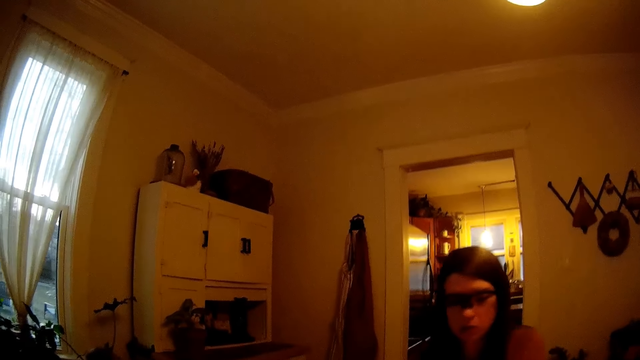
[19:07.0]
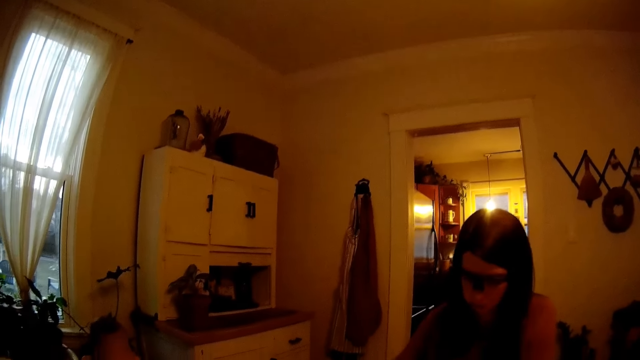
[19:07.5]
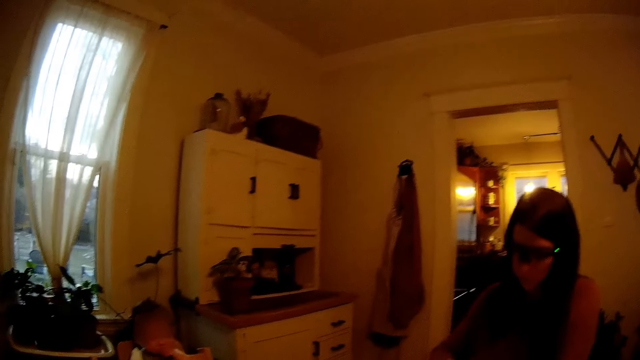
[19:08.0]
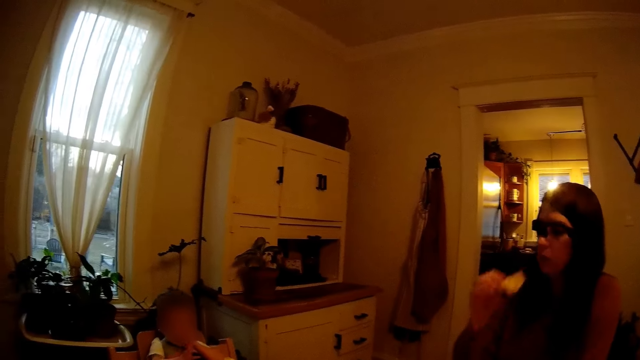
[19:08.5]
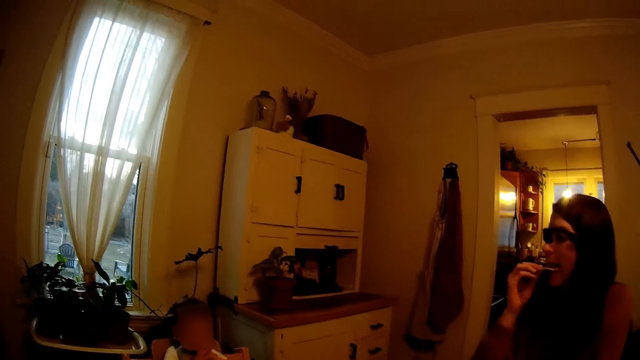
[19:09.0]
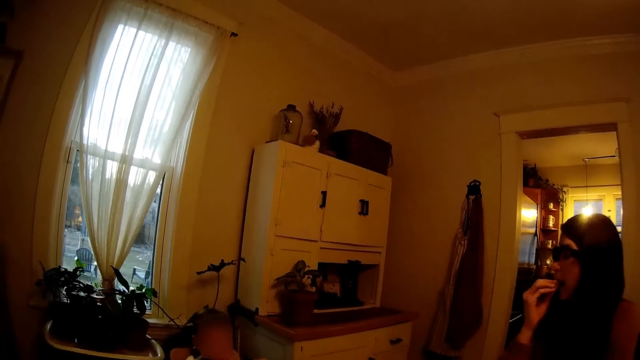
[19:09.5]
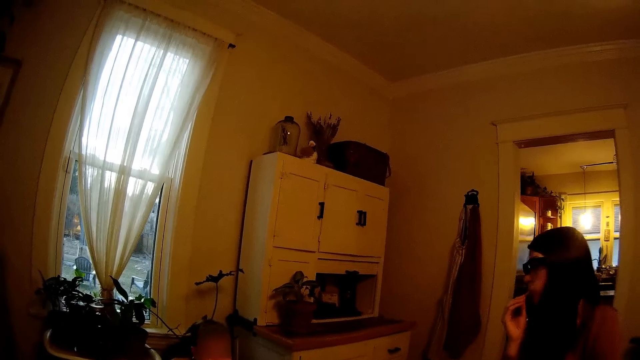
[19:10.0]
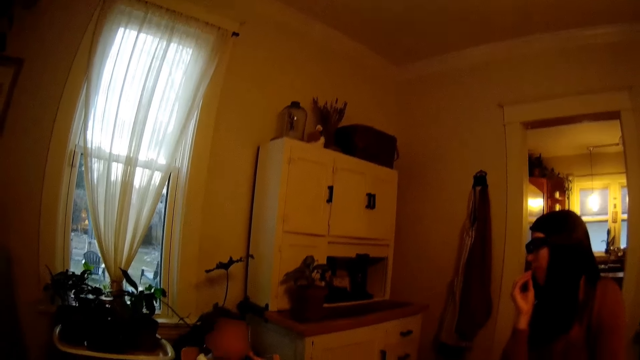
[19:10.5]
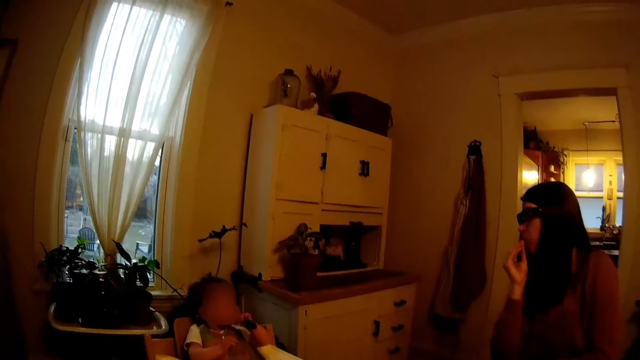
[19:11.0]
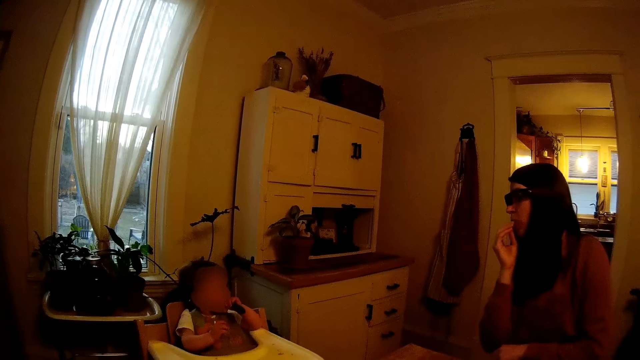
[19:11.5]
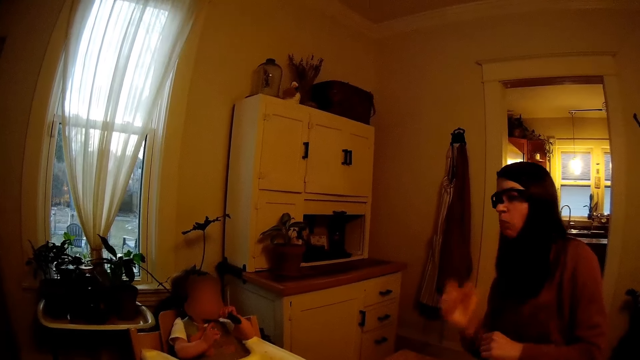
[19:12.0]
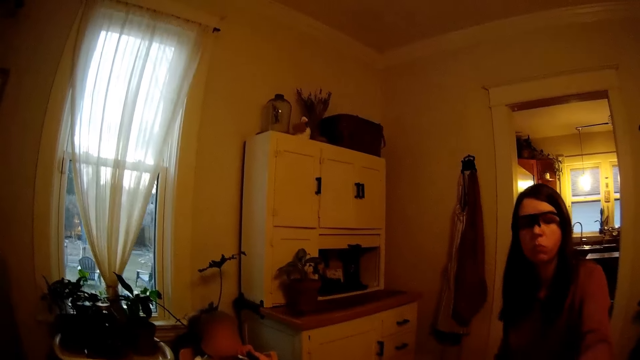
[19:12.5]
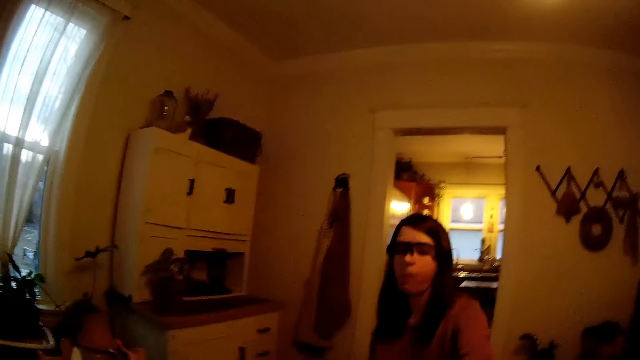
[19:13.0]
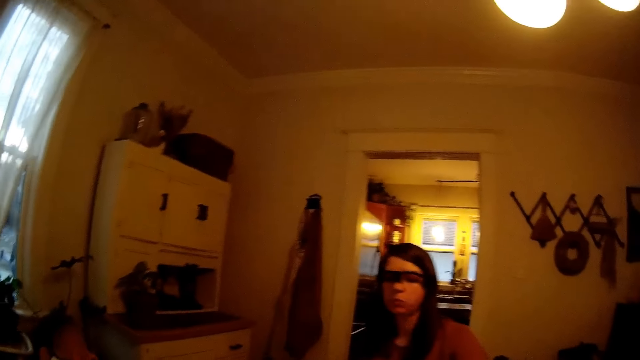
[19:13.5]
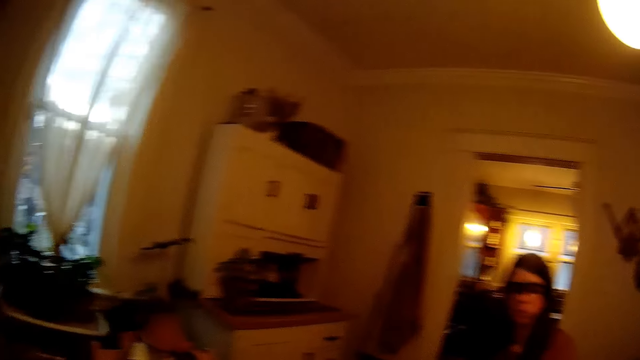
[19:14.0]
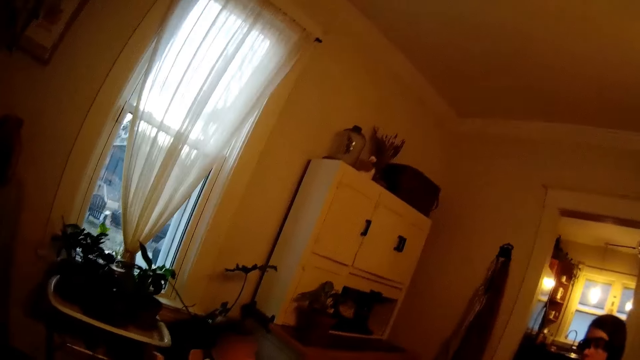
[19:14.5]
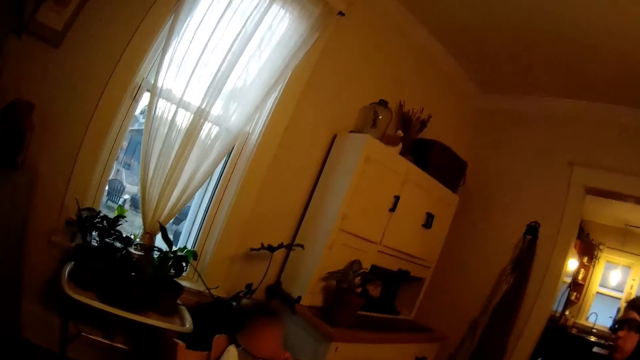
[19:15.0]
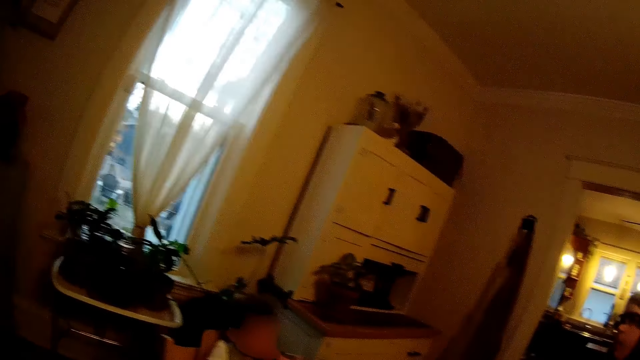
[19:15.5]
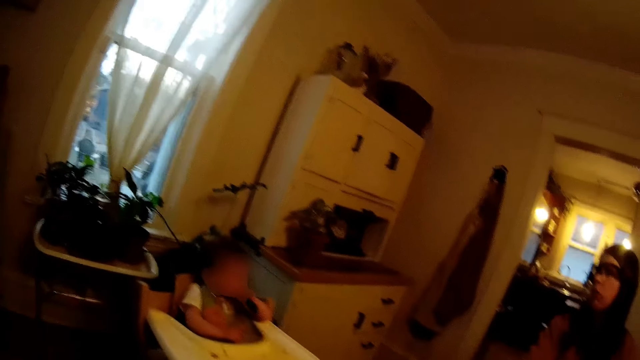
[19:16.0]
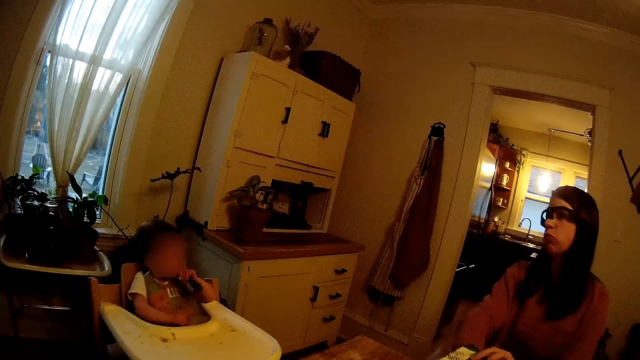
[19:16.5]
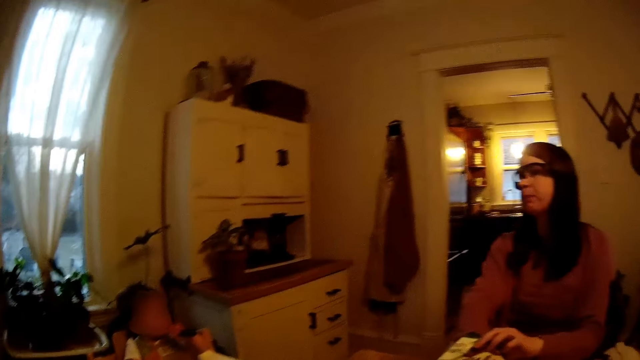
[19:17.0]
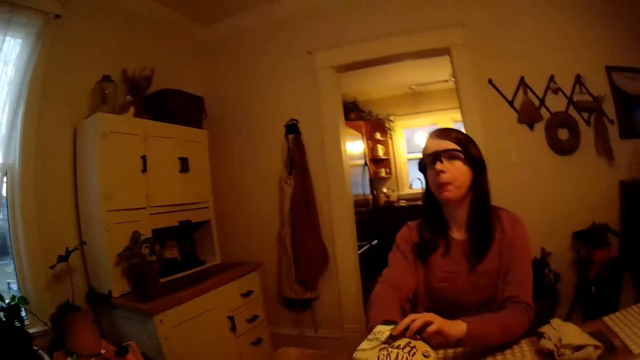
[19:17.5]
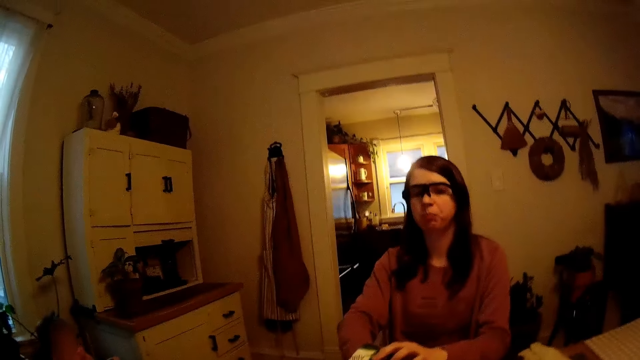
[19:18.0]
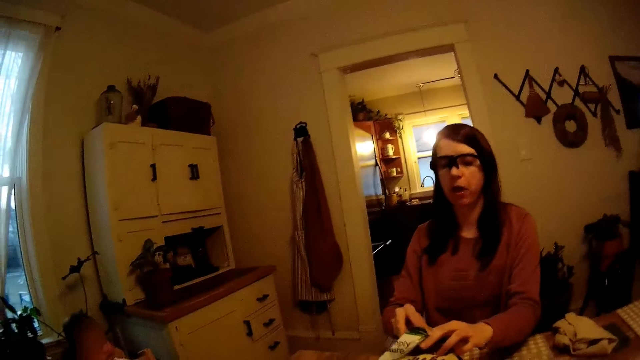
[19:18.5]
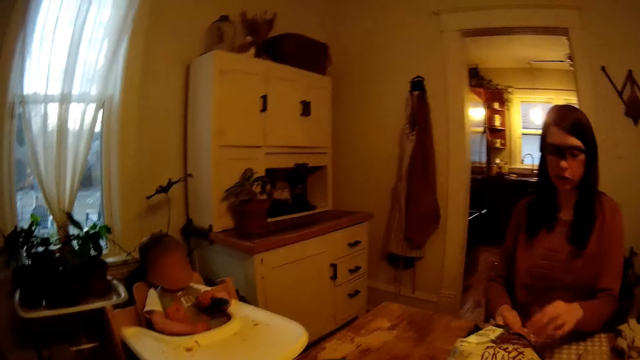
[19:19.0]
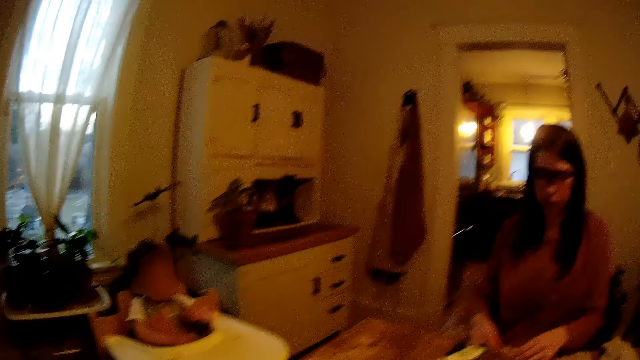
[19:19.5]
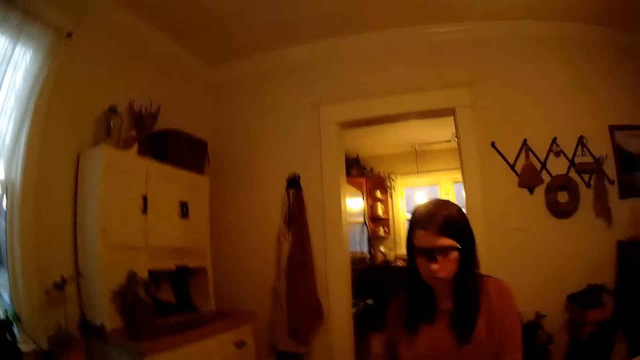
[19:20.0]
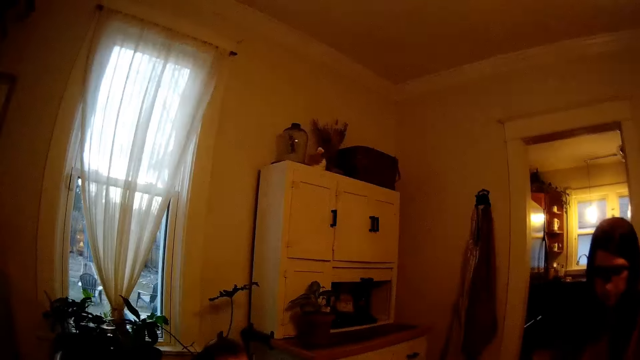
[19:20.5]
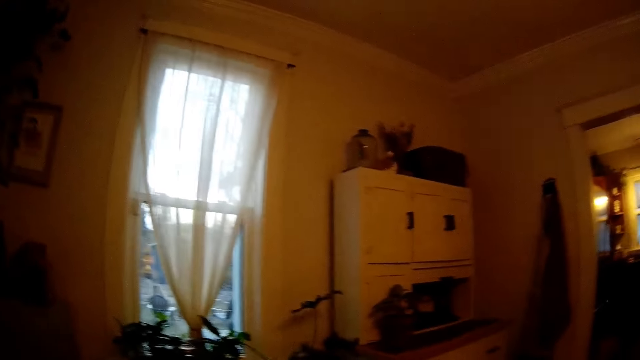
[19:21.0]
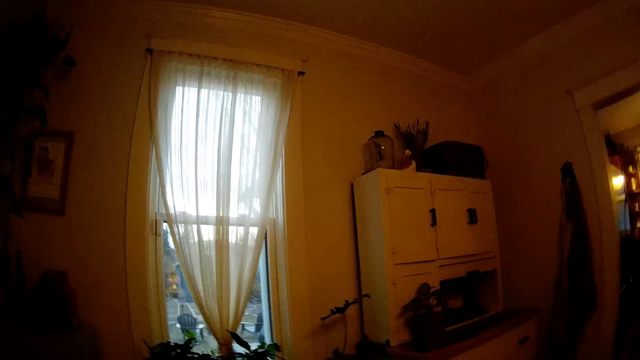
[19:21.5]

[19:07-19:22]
A woman picks a crisp. The woman eats a piece of potato chip with her right hand. A baby bites a spoon. The woman picks a pack of crisps on the table. The woman removes some potato chips from the bag of chips on the table with both hands. The woman places the potato chips on the table with both hands.

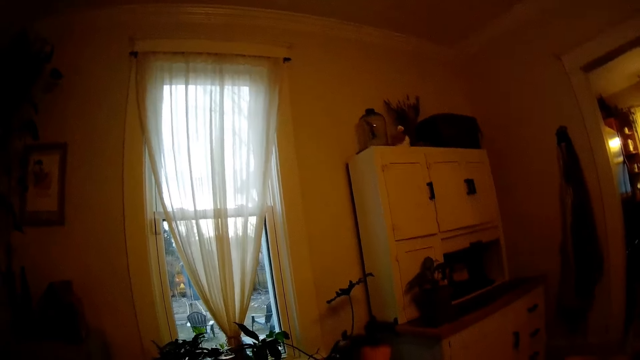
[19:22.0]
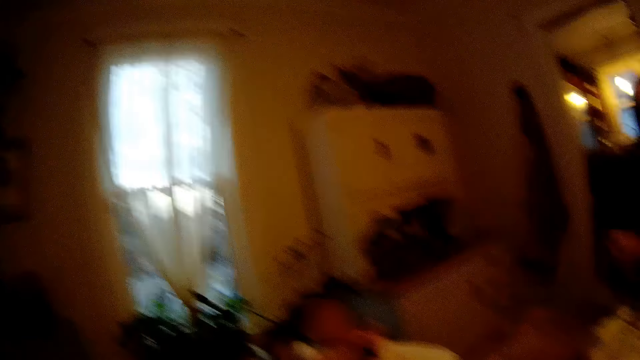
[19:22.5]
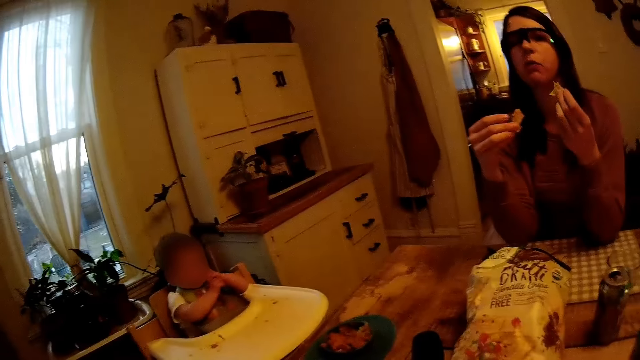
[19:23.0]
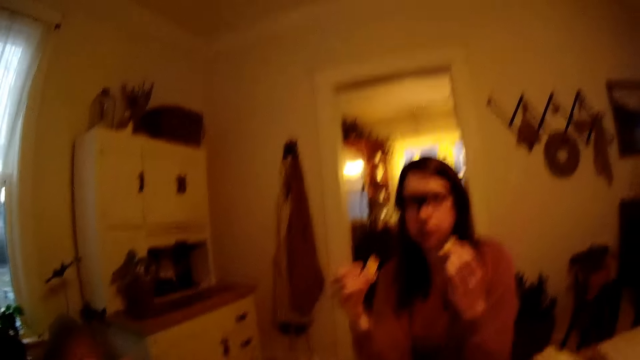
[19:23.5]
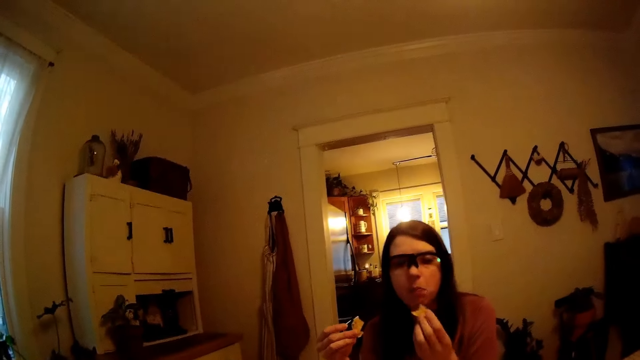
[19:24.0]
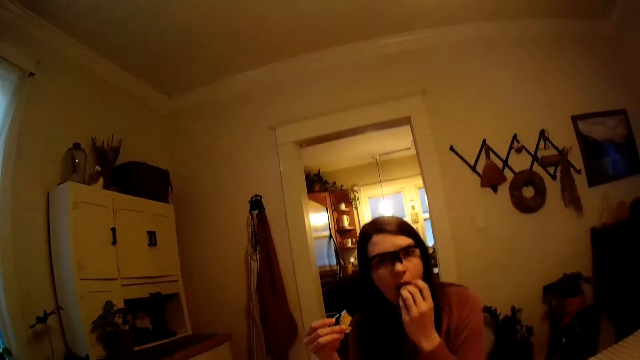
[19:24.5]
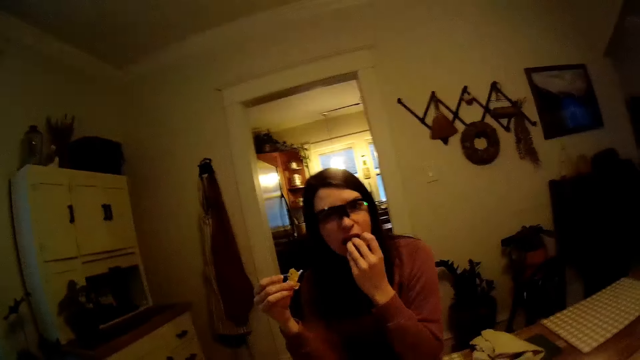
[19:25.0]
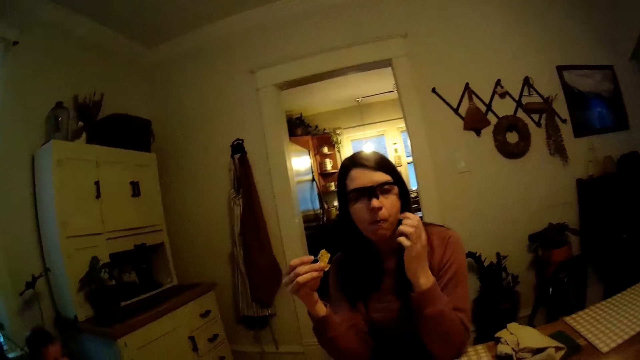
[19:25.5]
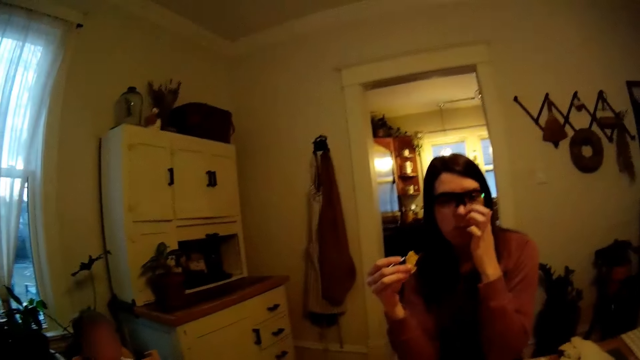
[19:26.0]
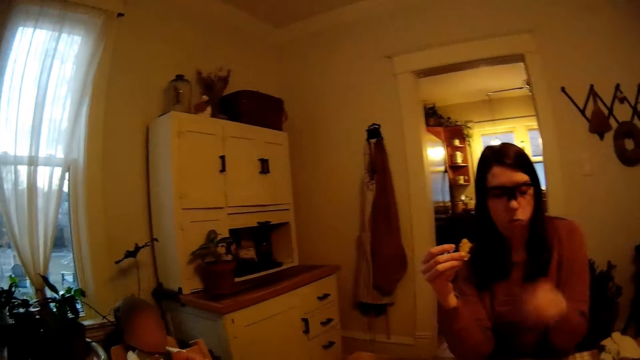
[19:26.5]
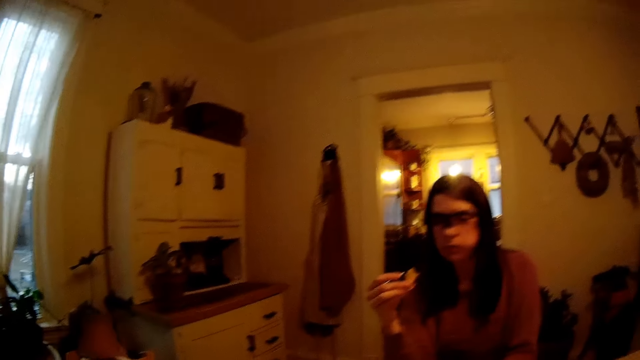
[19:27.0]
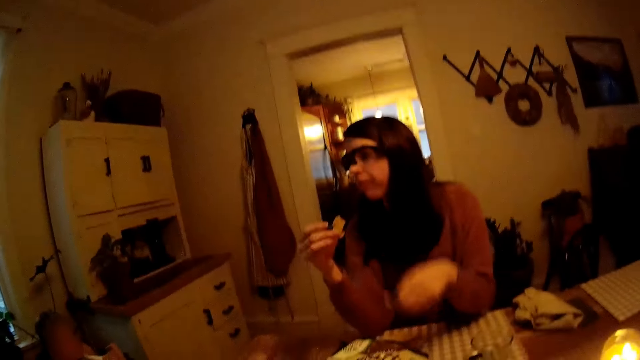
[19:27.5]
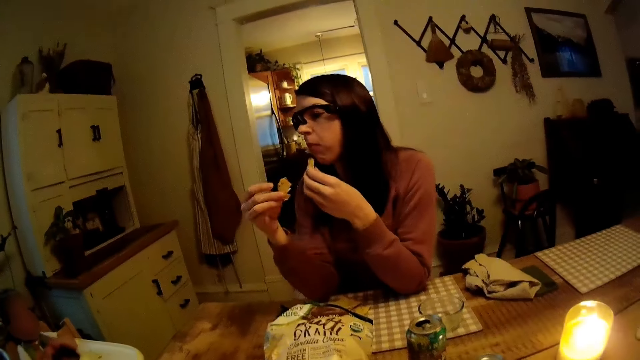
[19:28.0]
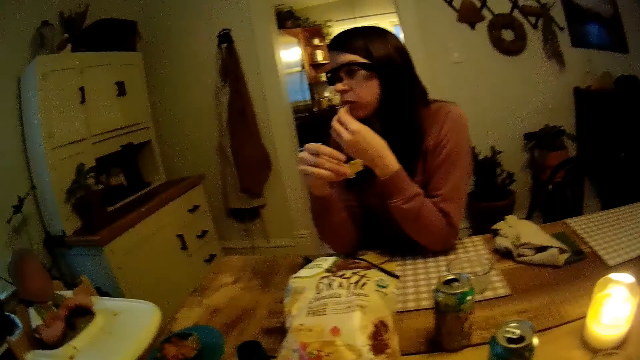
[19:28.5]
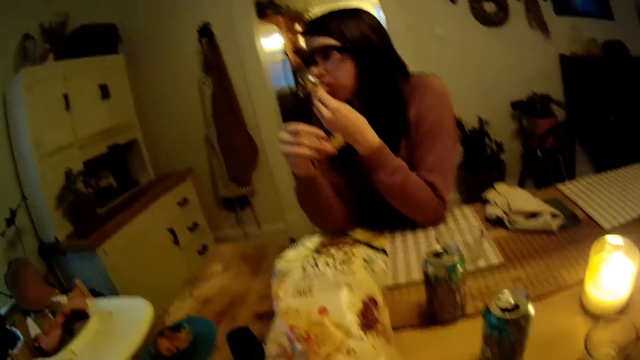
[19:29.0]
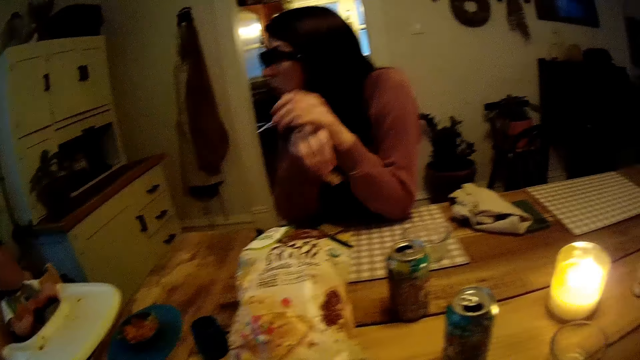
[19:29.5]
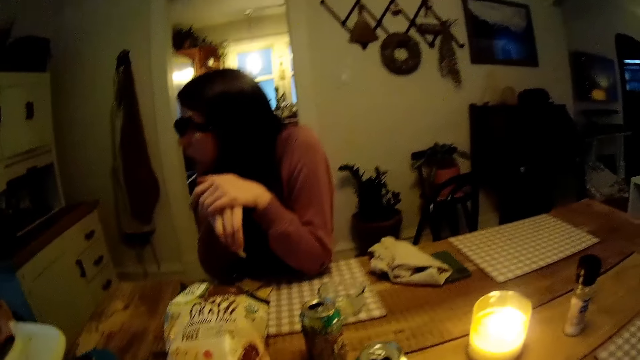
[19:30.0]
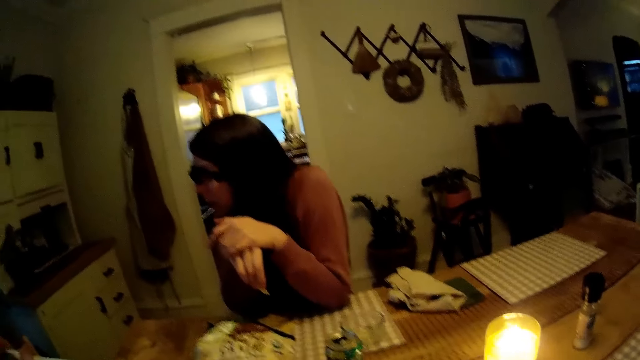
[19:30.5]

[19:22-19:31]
The woman raises both hands filled with chips. The woman holds a crisp. The woman eats a piece of potato chip with her left hand. The woman touches her face. A baby bites a spoon. The woman picks up a piece of potato chip from the table with her left hand. The woman eats the piece of potato chip with her left hand.
